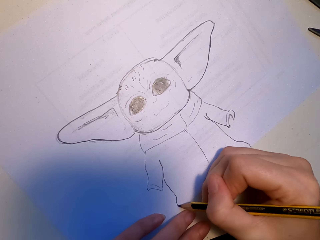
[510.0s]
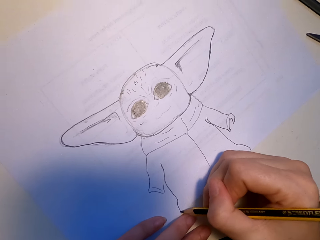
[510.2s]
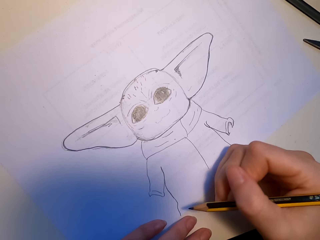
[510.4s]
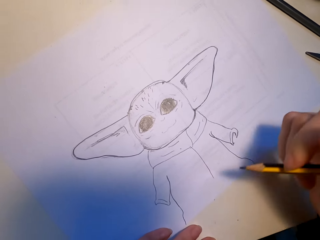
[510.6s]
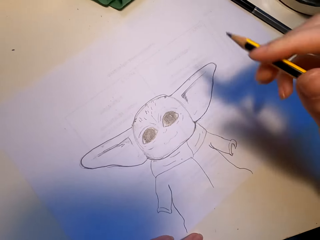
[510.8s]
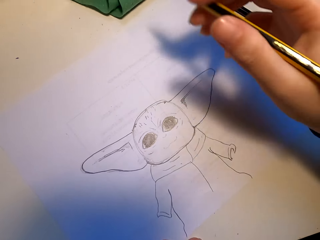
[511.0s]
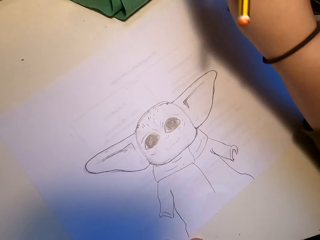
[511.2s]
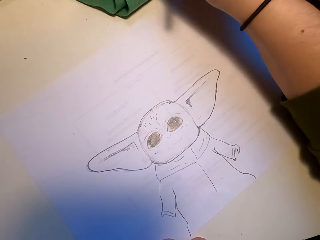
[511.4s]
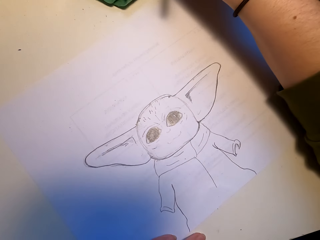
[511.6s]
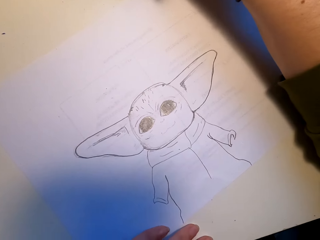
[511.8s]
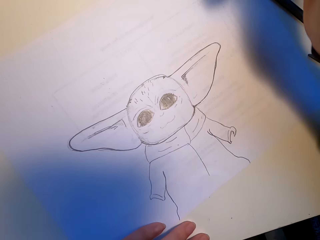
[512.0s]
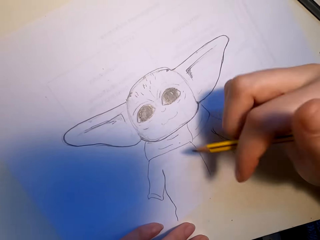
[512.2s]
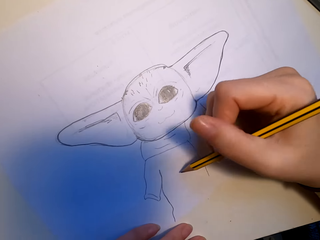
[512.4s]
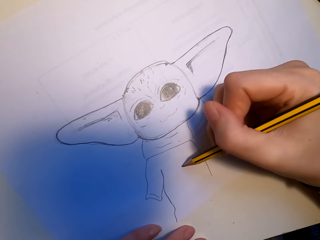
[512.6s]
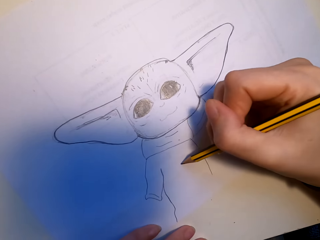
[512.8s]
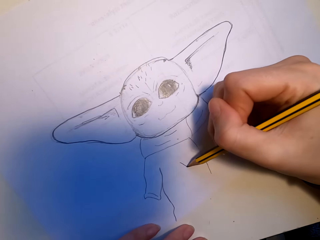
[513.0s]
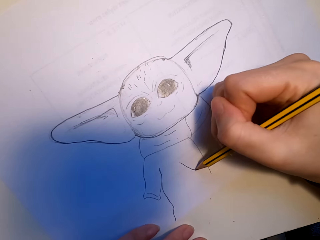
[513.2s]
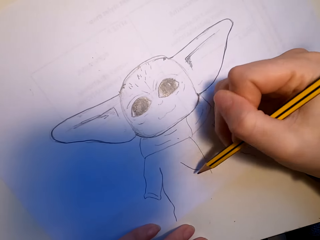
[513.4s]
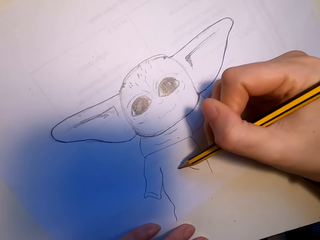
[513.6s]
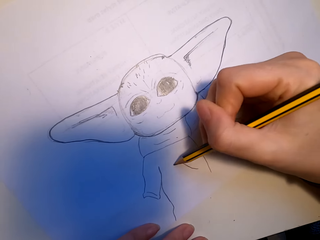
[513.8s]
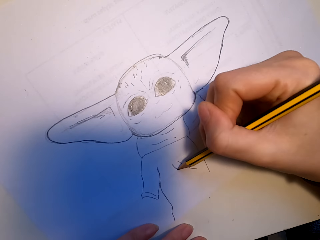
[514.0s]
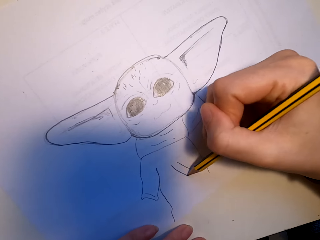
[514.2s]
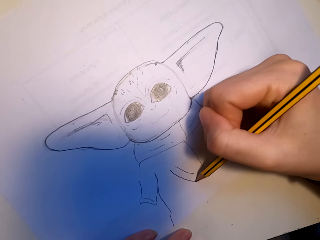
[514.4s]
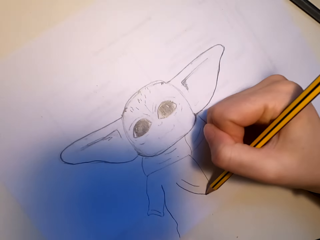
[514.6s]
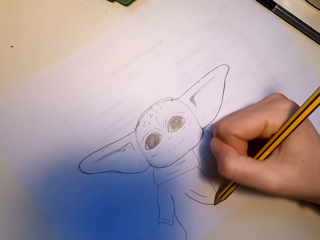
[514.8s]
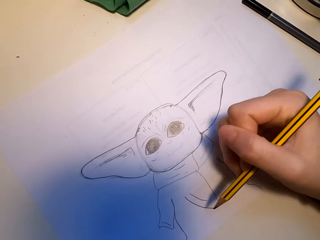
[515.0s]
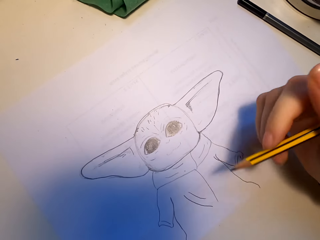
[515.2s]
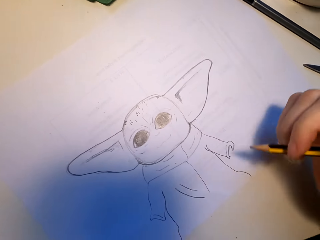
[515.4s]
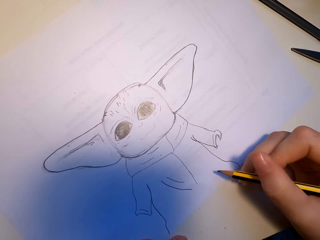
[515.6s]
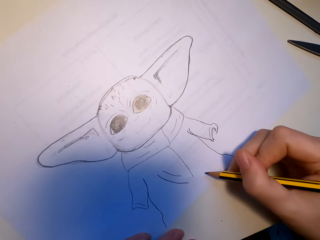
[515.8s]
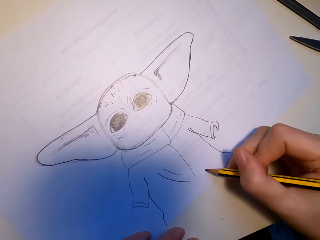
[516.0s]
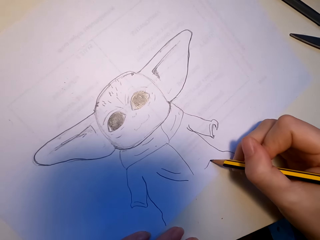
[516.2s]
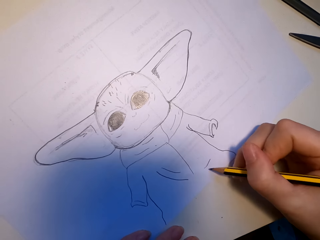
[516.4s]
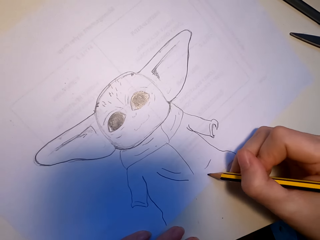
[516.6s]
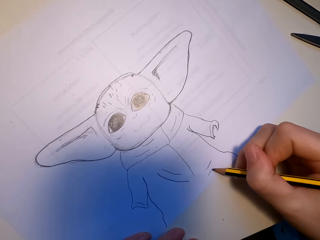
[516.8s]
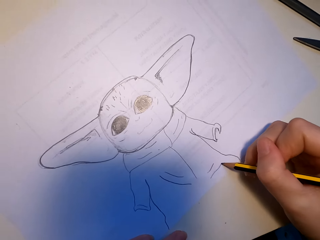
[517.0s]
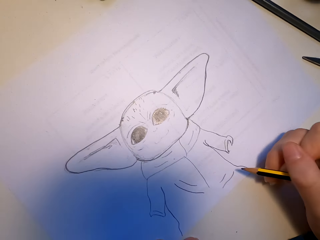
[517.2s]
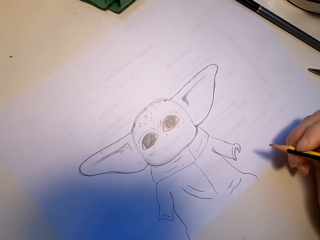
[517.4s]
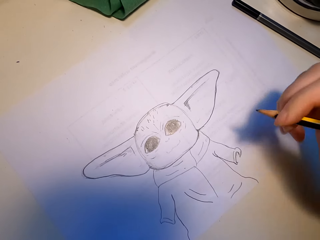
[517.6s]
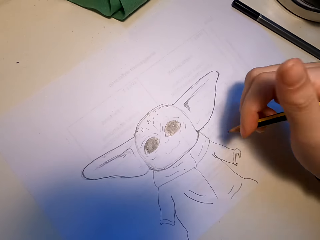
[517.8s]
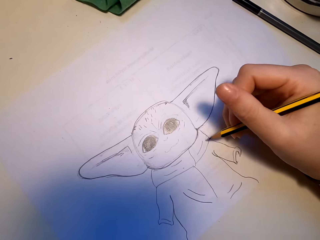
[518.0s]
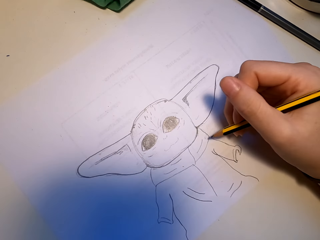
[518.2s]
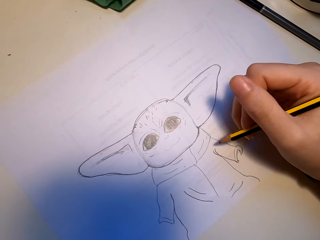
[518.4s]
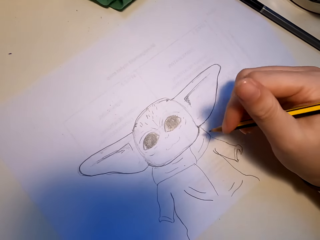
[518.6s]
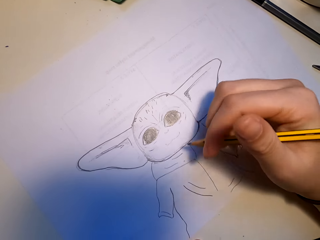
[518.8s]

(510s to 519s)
The camera wearer taps on the phone with the right hand. They draw.

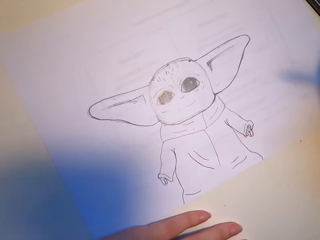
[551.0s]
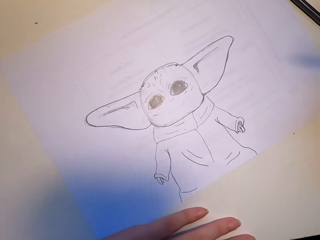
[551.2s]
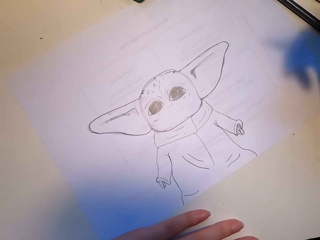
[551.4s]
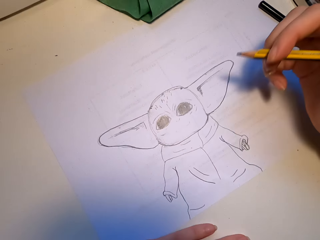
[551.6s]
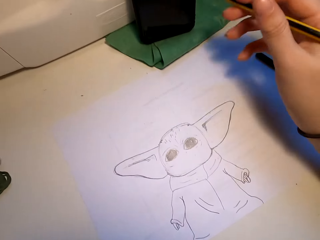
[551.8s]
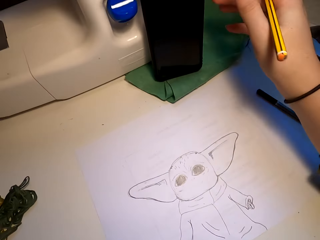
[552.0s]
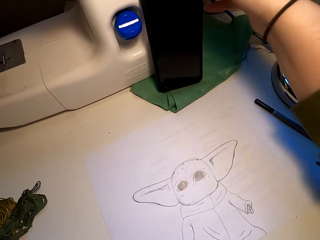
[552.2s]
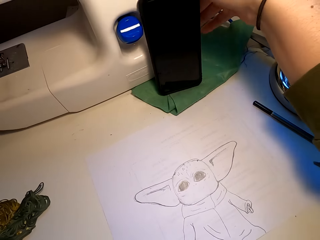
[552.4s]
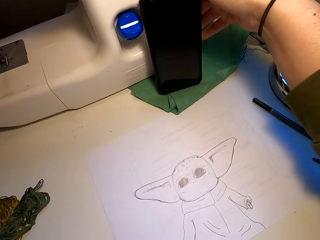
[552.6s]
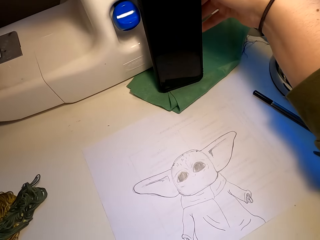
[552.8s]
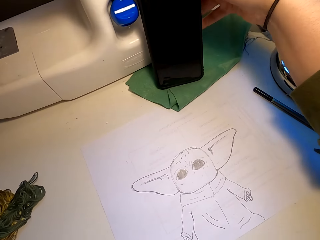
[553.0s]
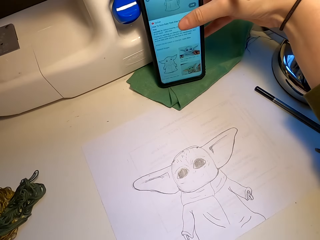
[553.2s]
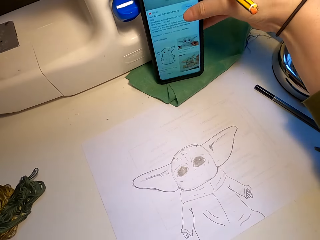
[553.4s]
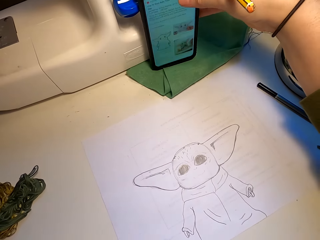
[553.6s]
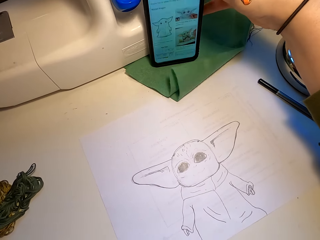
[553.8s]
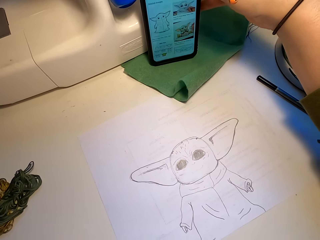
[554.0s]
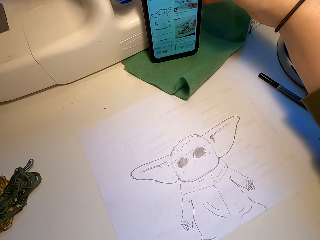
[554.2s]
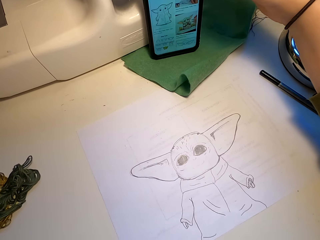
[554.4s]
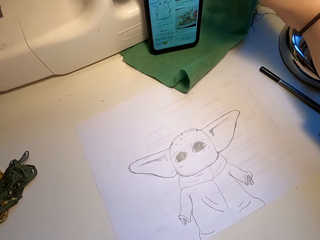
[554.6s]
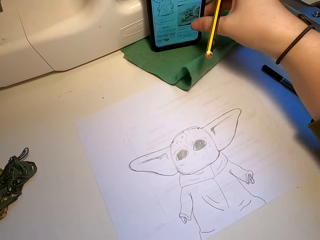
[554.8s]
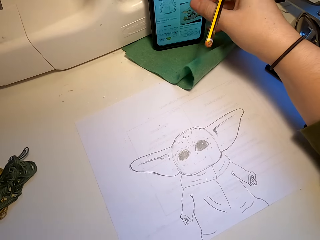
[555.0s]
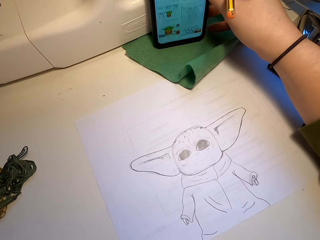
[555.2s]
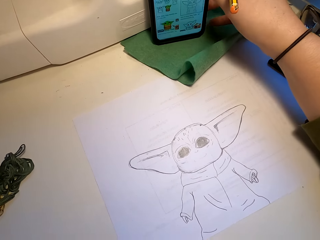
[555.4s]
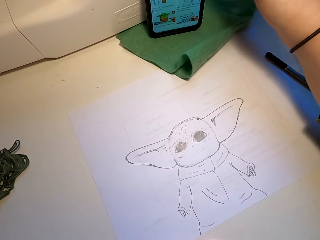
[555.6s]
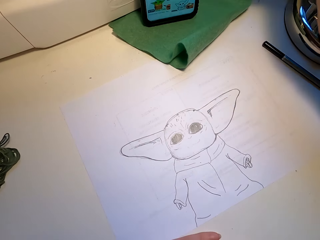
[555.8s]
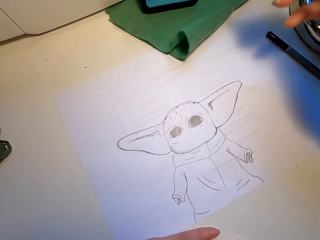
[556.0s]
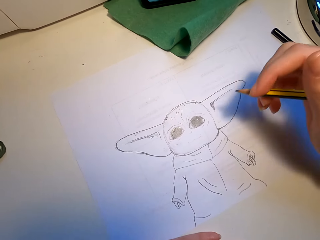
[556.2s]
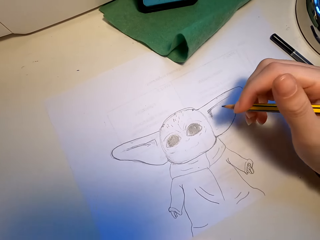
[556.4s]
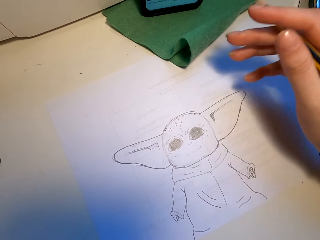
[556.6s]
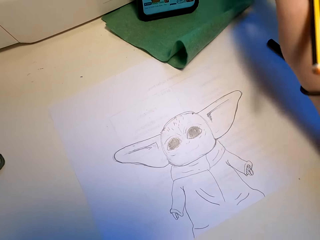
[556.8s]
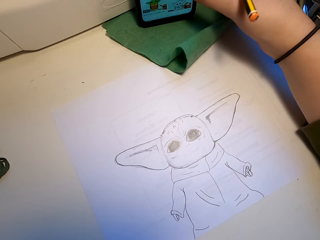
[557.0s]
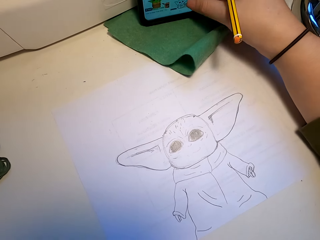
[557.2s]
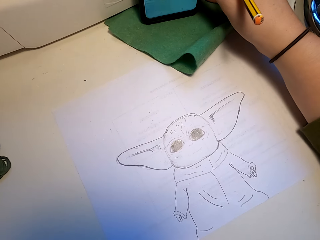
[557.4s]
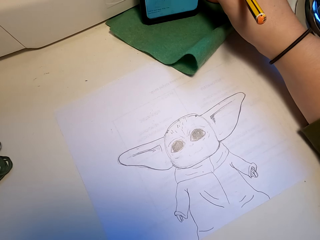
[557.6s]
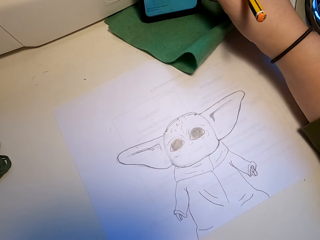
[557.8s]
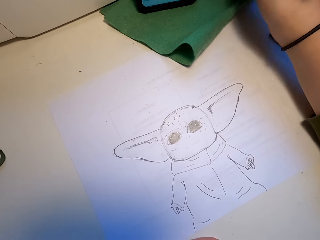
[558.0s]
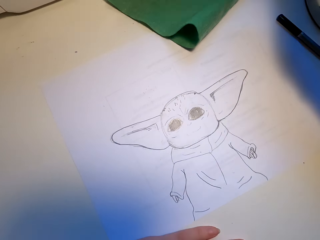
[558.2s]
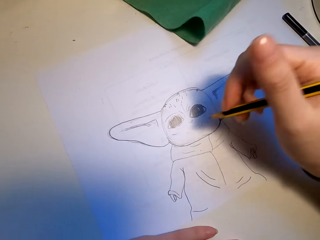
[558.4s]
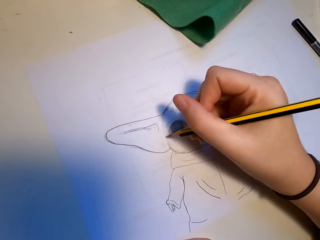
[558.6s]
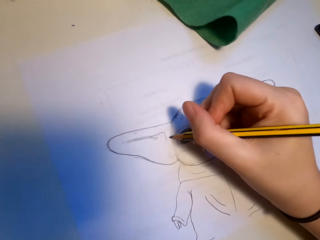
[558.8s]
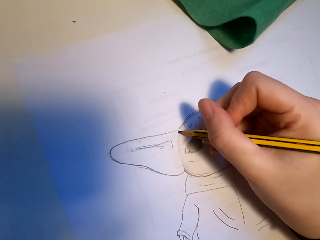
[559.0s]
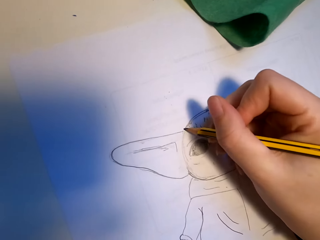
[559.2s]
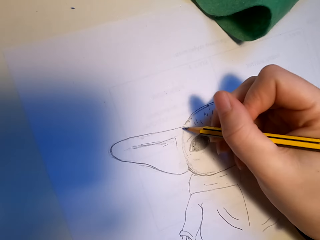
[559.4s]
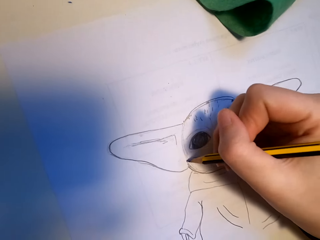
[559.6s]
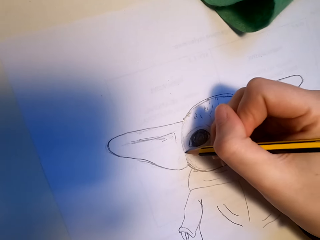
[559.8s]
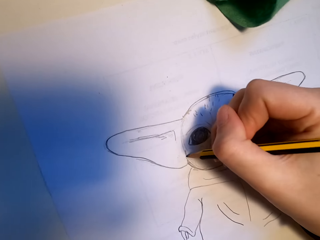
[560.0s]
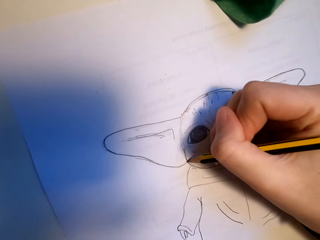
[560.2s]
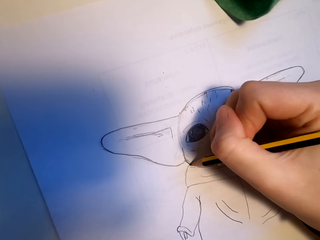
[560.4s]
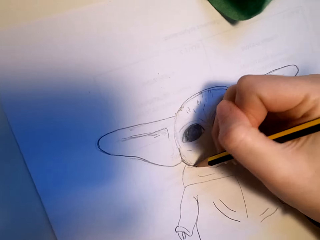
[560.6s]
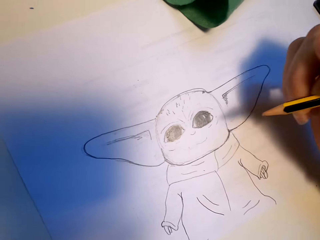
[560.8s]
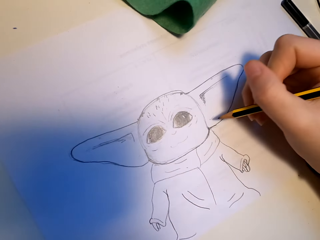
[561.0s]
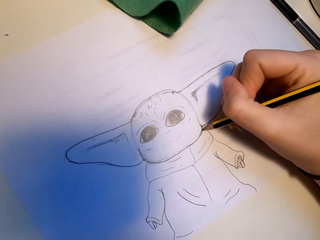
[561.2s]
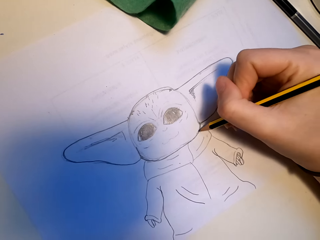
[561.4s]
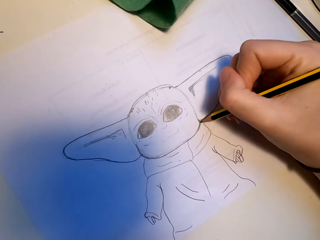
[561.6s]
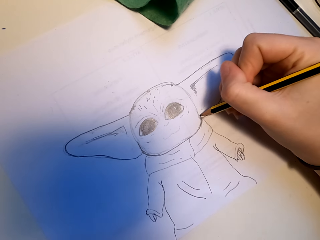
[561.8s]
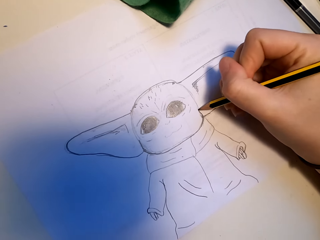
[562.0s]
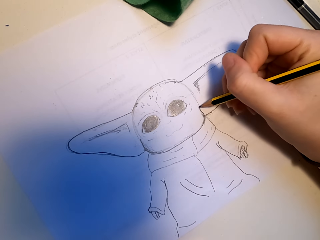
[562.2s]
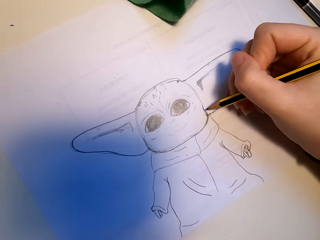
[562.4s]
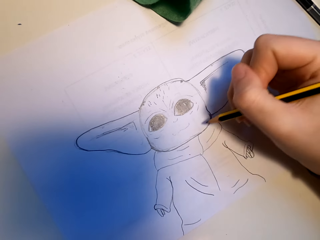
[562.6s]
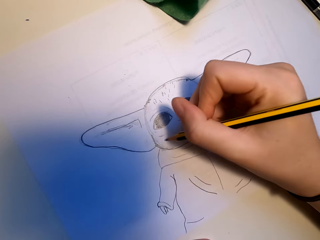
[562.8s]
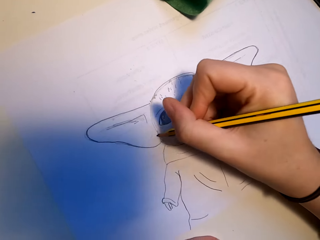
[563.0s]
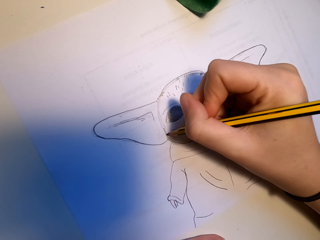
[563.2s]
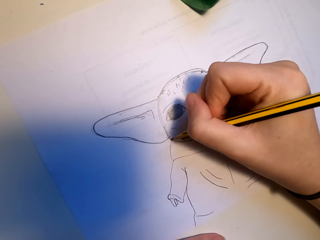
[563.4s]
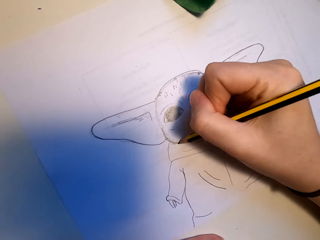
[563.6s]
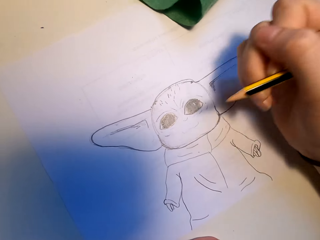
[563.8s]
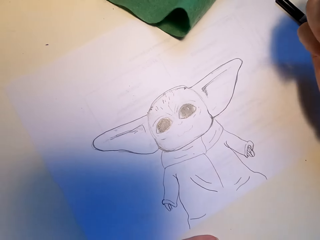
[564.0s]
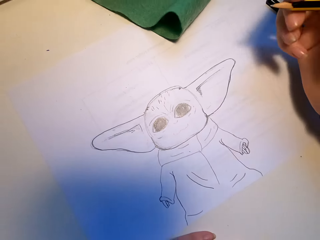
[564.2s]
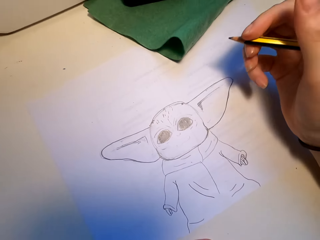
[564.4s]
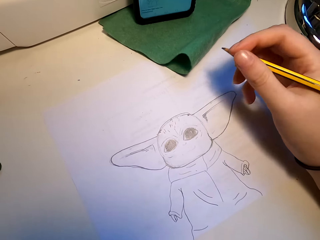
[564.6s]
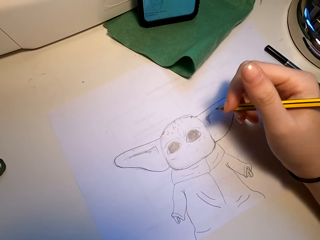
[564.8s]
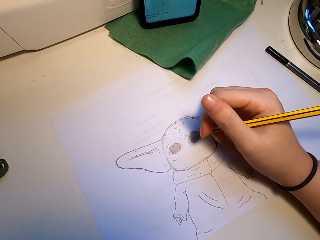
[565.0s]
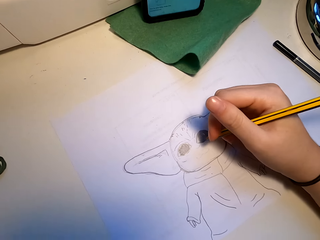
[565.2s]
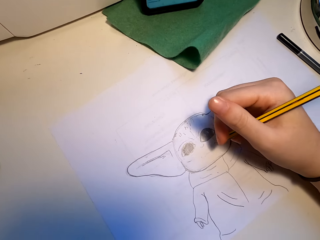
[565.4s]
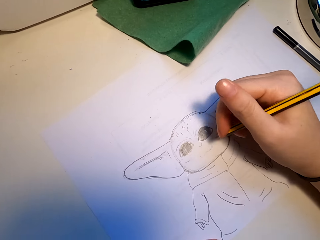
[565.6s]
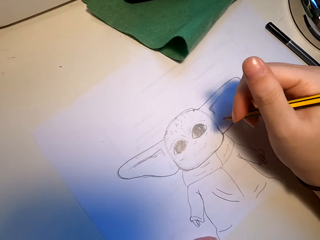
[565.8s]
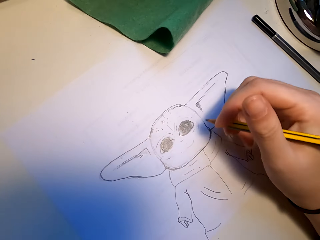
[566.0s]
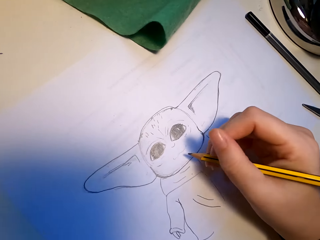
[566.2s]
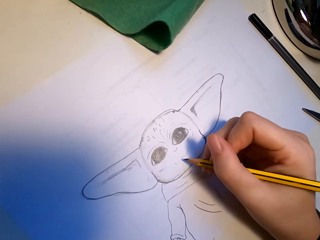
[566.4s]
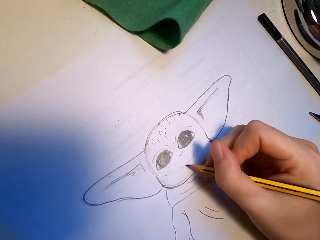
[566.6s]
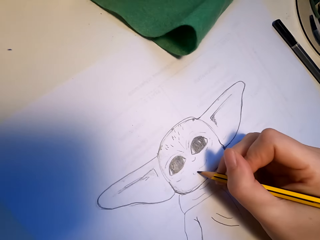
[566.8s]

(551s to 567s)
The camera wearer touches the phone button. They operate their phone. They touch the phone screen. They draw.
